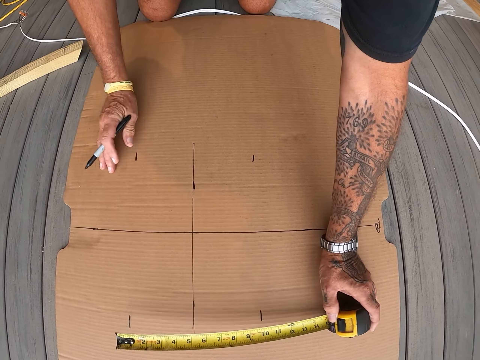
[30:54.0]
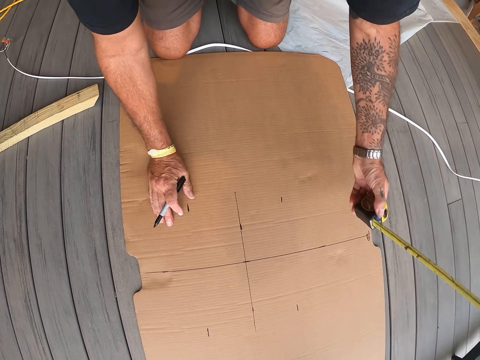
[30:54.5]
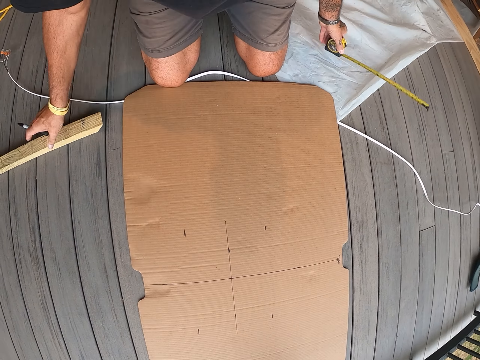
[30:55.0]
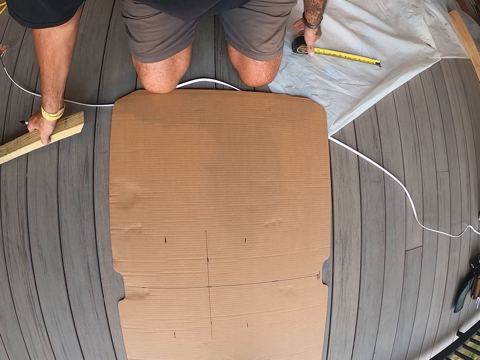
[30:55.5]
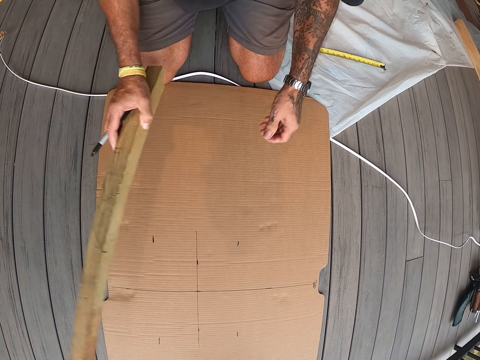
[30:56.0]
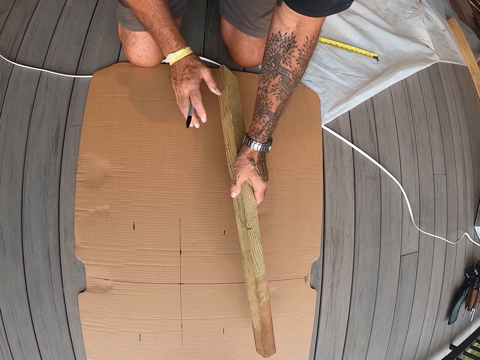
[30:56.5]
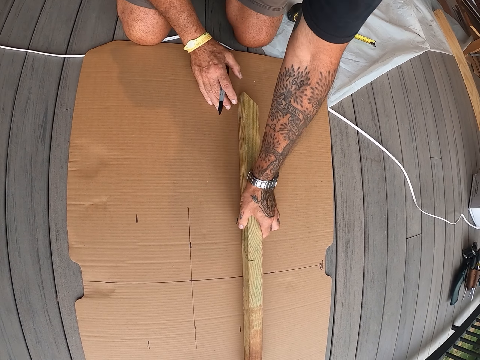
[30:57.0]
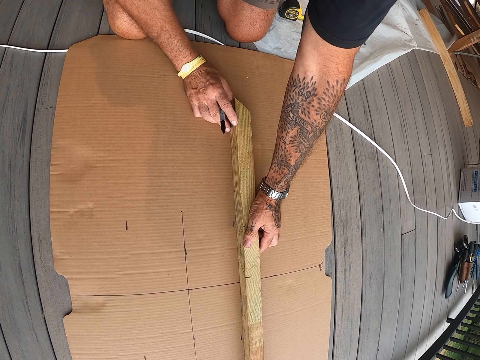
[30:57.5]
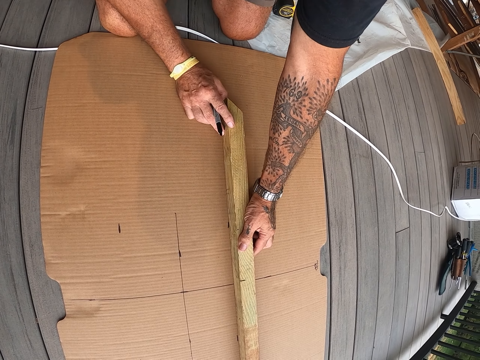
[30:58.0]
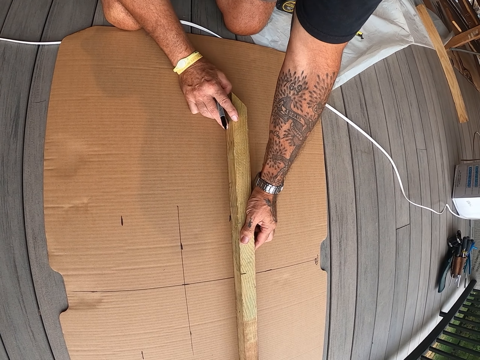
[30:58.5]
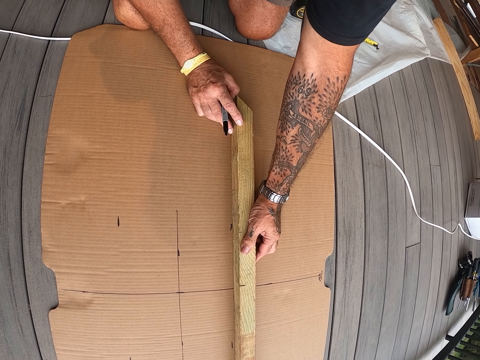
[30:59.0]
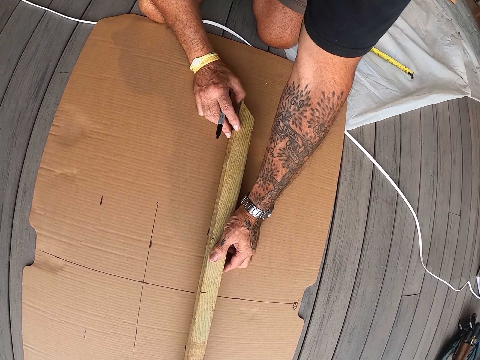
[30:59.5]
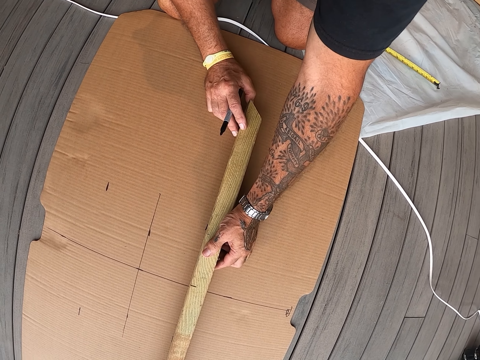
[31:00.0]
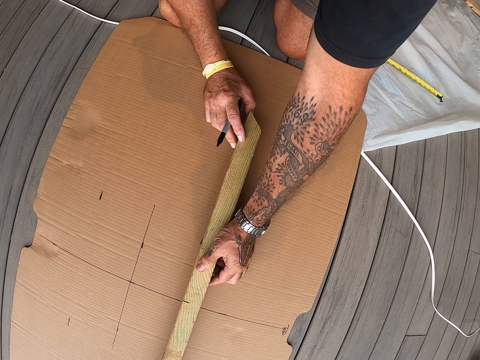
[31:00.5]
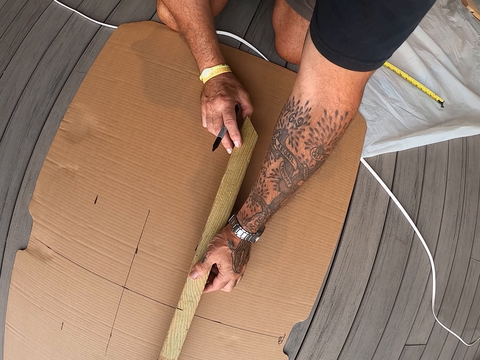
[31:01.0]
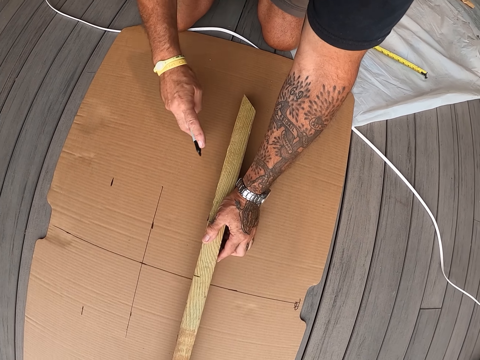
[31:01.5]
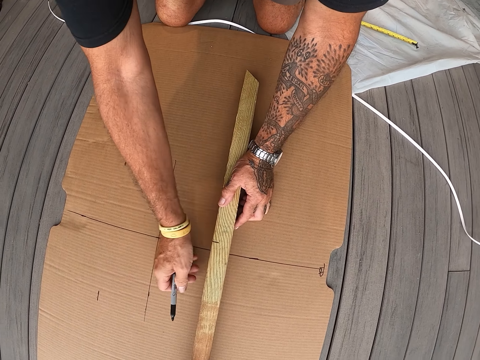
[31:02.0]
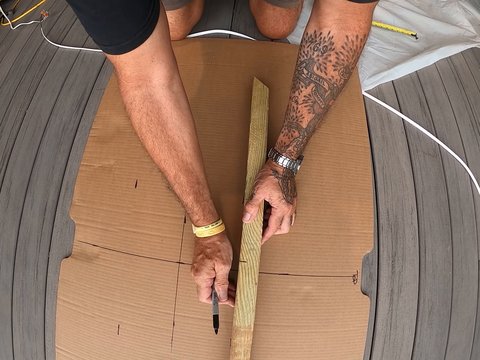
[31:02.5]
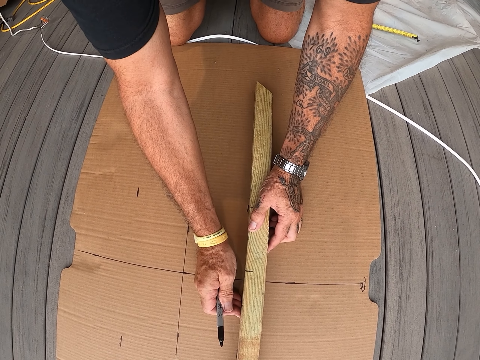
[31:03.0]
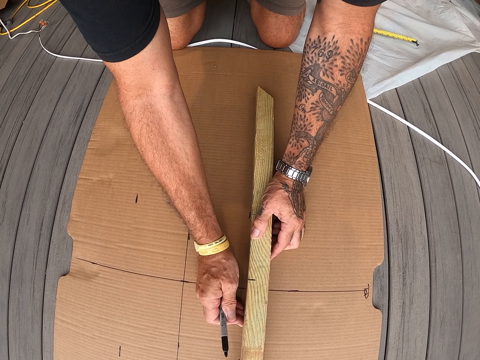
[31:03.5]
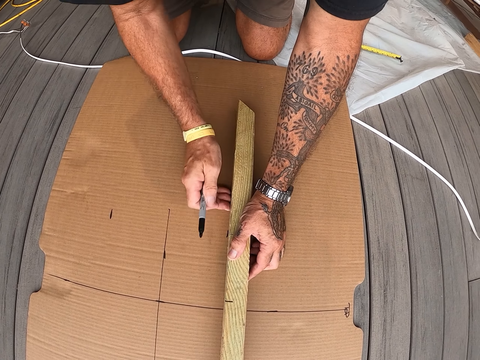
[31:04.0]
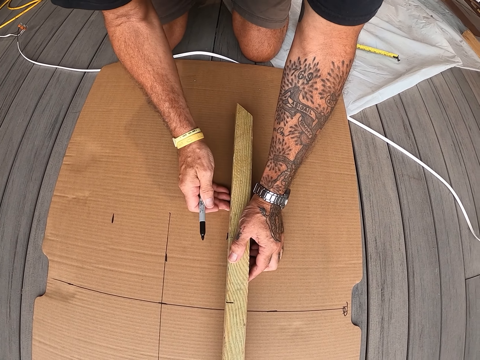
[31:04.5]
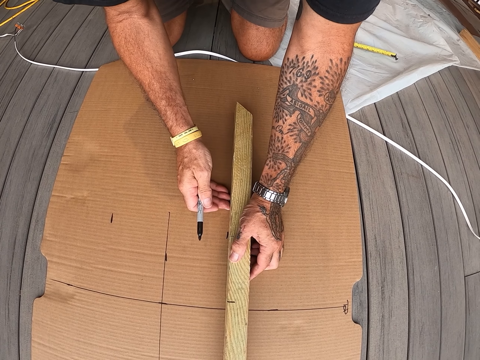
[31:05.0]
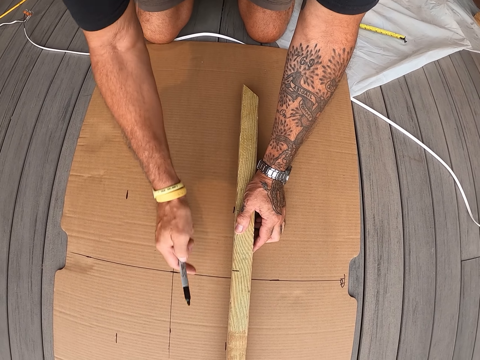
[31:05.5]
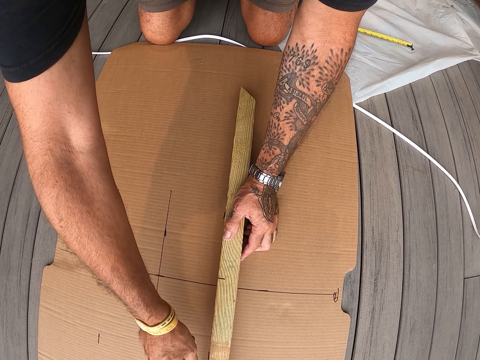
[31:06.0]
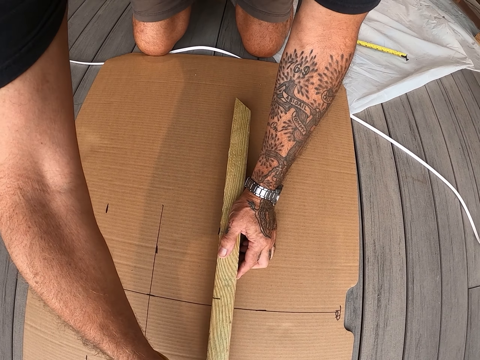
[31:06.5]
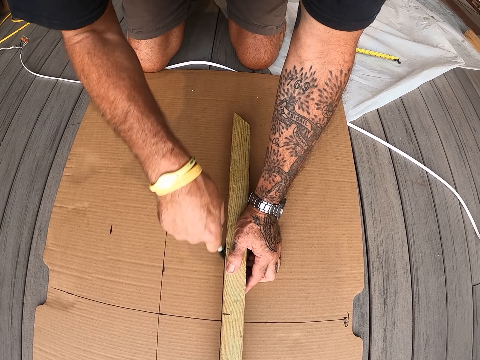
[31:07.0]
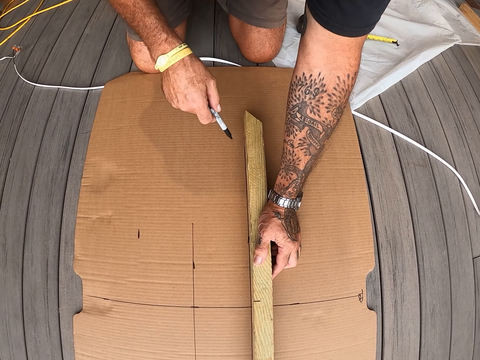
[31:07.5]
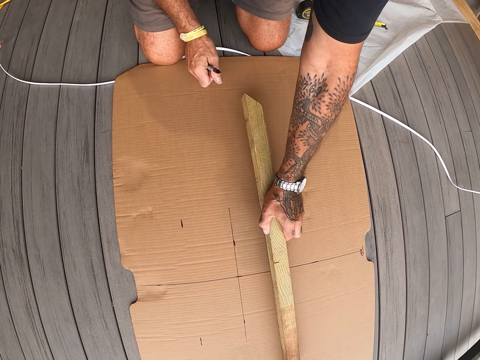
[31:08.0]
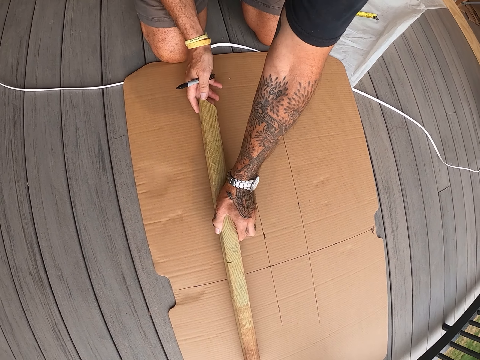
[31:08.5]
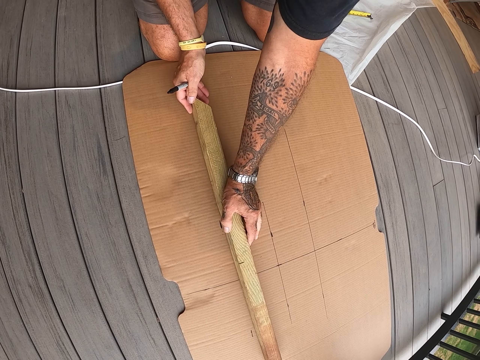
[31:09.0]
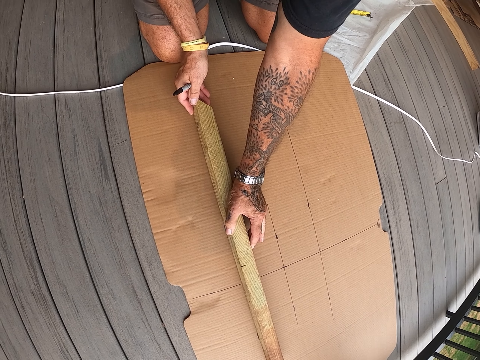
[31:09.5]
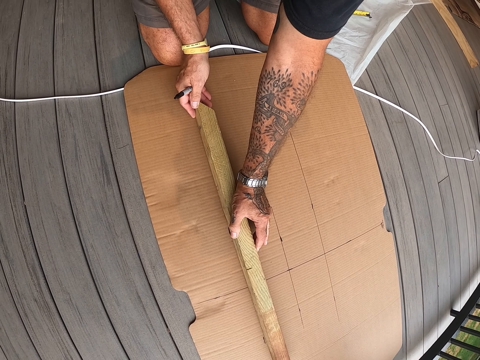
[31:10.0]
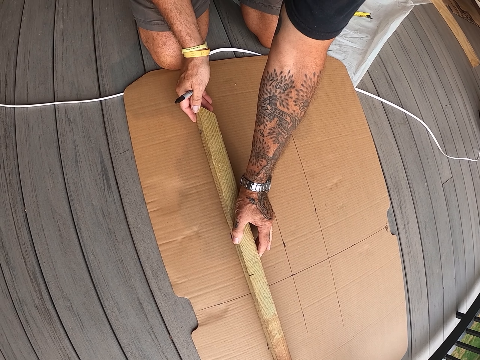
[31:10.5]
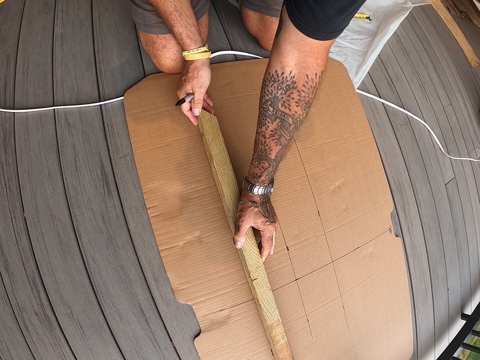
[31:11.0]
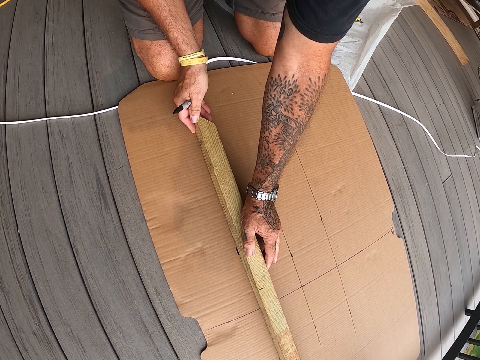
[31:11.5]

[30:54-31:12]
The camera wearer removes the tape measure from the cardboard. They pick up the piece of wood from the floor. They hold the piece of wood on the cardboard. They put the piece of wood on the cardboard. They stare at the piece of wood on the cardboard. They draw the line on the cardboard with a mark pen. They move the piece of wood on the cardboard to another position. They stare at the piece of wood on the cardboard.

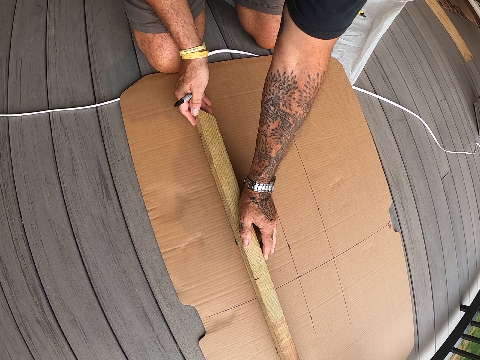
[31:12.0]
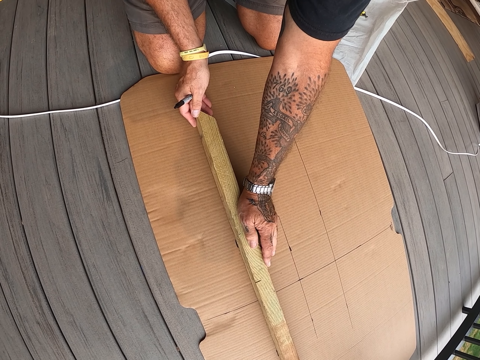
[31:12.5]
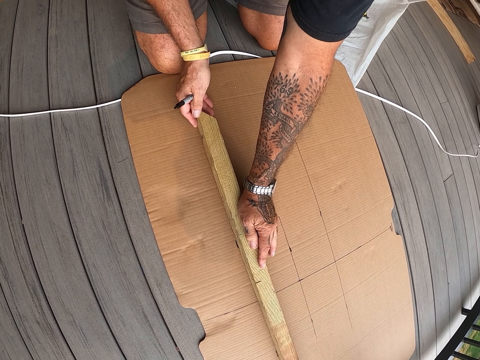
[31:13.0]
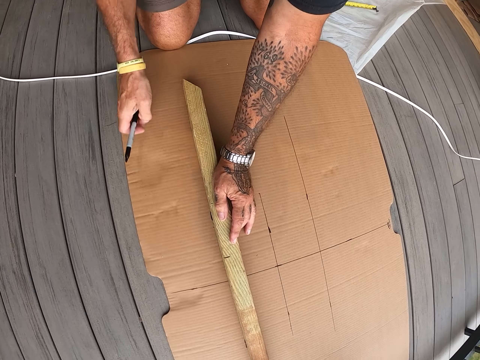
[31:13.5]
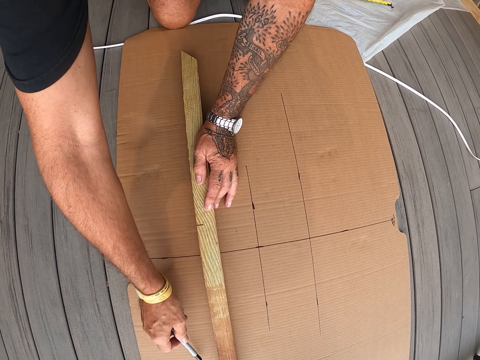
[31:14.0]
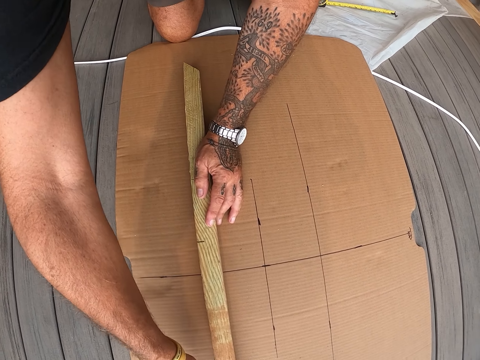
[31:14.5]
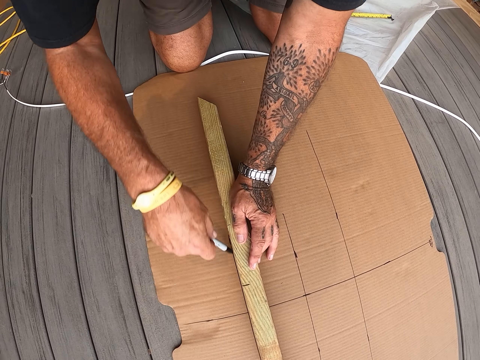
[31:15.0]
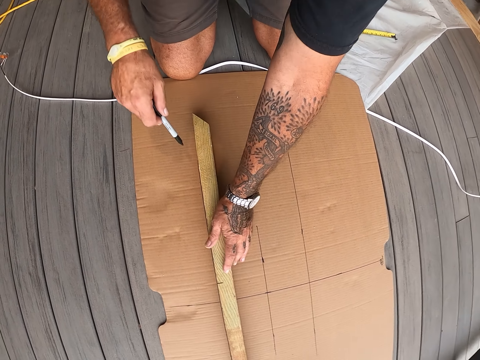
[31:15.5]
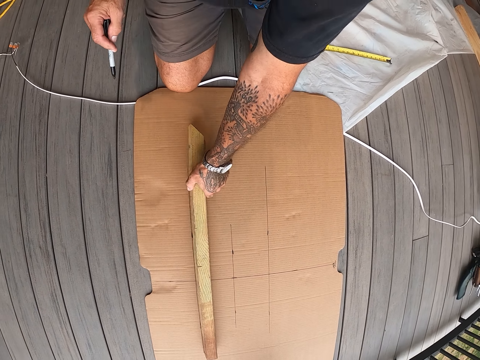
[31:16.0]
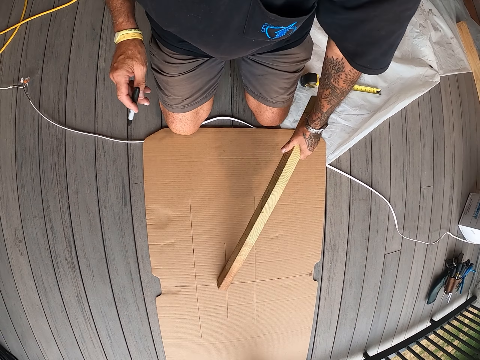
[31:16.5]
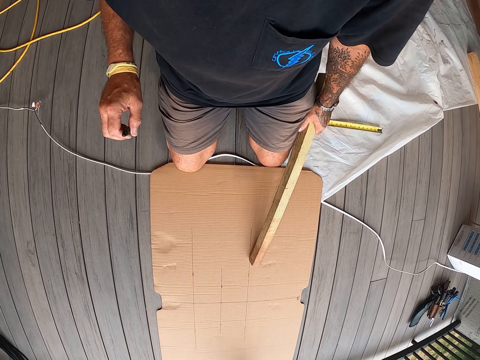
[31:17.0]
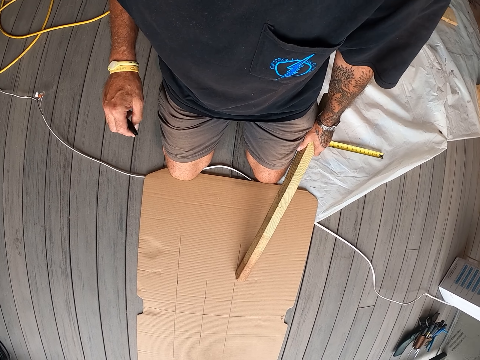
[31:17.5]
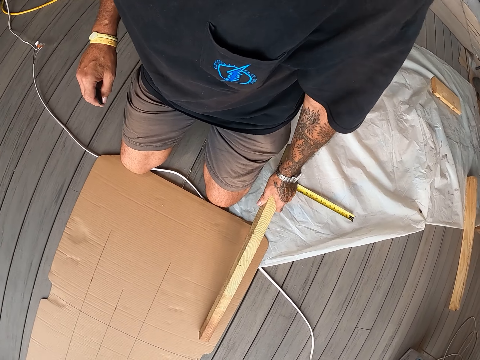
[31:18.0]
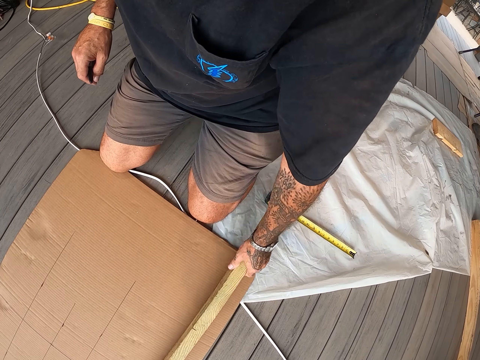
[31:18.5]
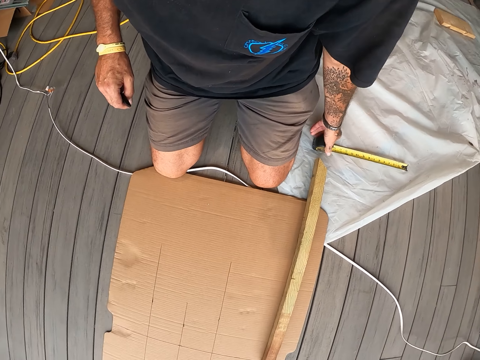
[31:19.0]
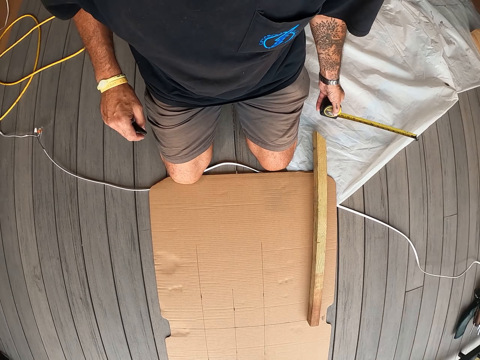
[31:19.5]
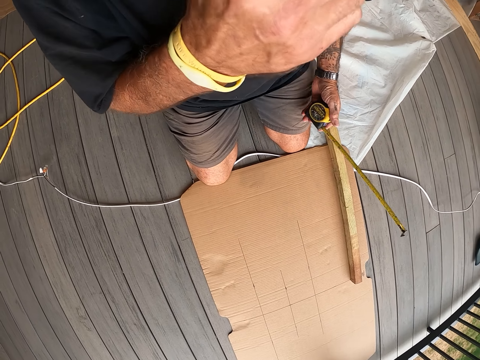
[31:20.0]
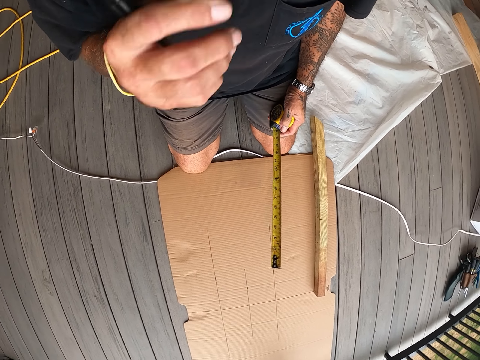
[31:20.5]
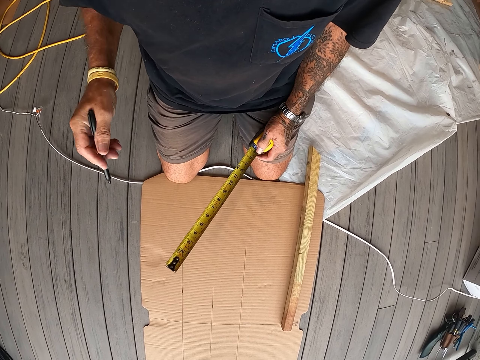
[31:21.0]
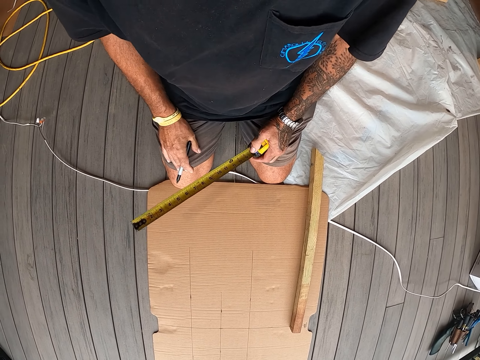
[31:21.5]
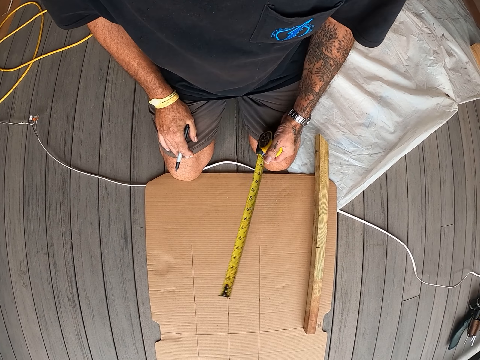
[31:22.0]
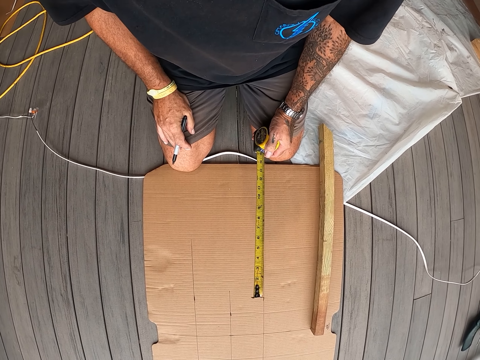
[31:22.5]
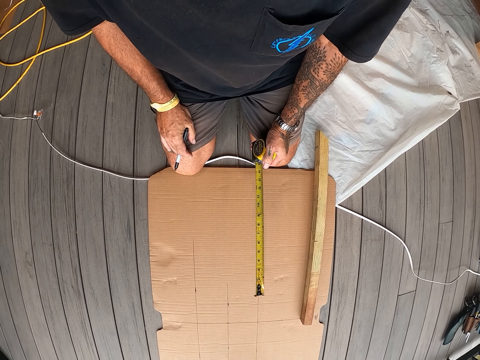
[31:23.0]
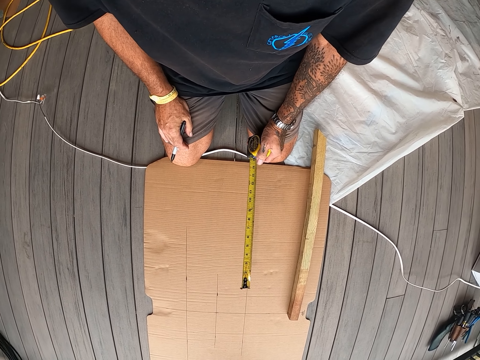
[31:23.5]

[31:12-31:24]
The camera wearer draws a line on the cardboard with a mark pen. He removes the piece of wood from the cardboard. He stares at the cardboard on the floor. He drops the piece of wood on the cardboard. He picks up the tape measure from the floor. He touches his face. He stares at the cardboard on the floor. He looks around.
